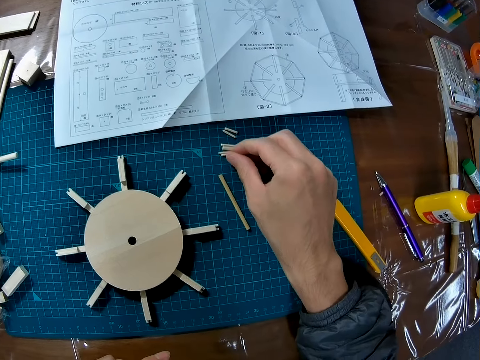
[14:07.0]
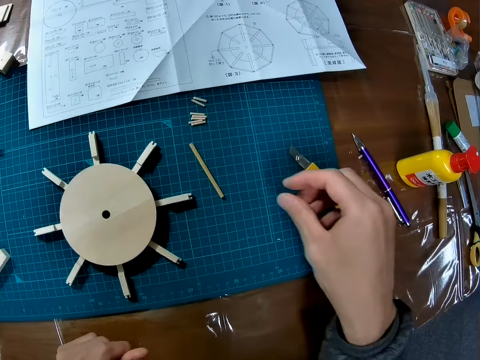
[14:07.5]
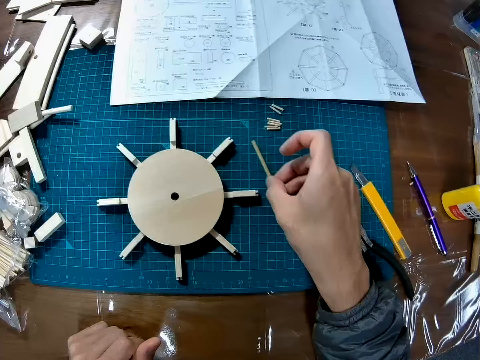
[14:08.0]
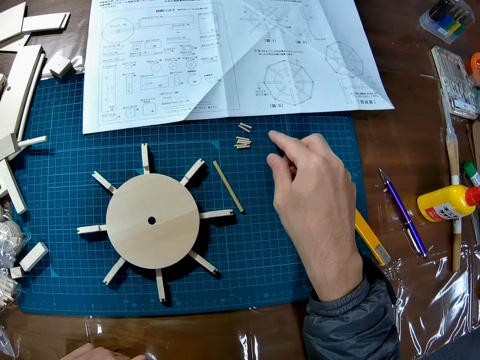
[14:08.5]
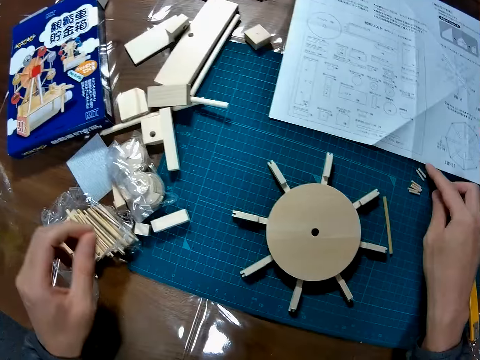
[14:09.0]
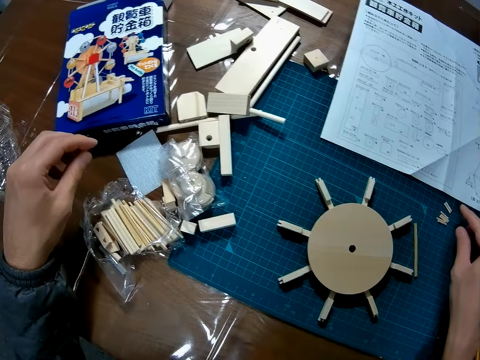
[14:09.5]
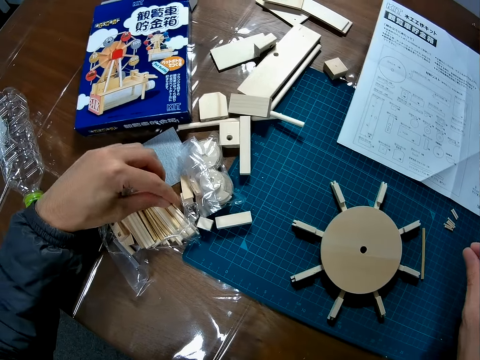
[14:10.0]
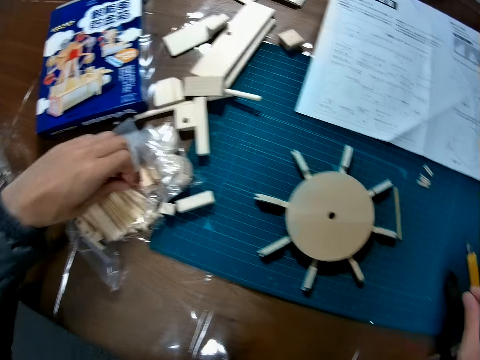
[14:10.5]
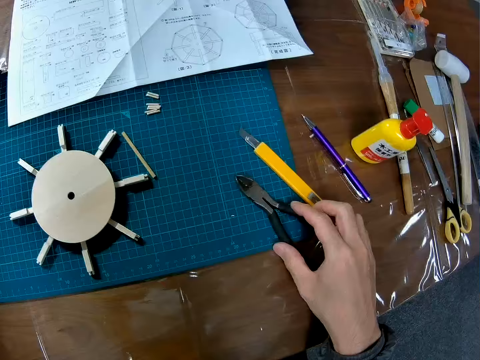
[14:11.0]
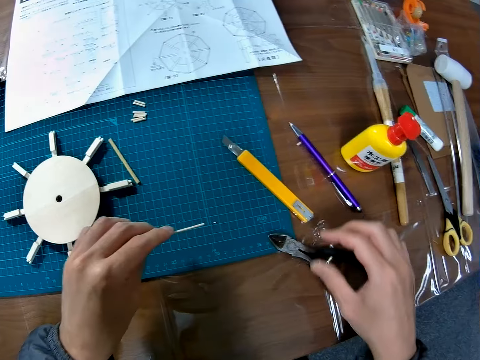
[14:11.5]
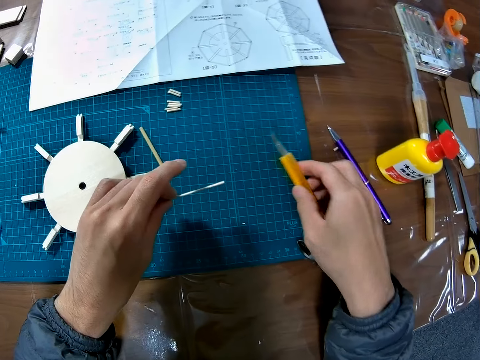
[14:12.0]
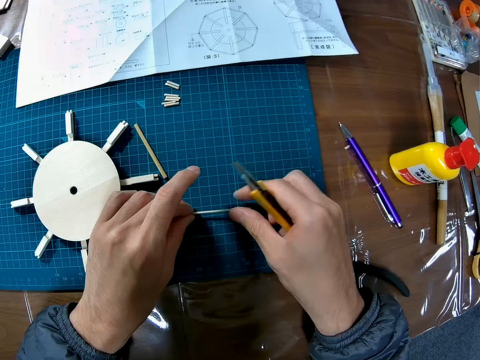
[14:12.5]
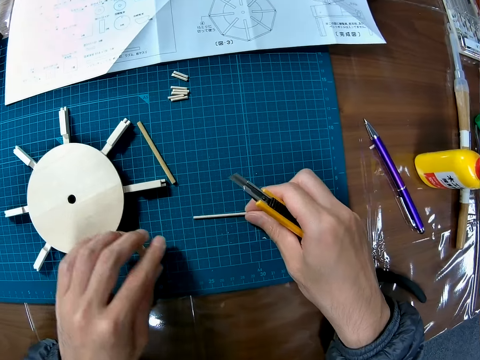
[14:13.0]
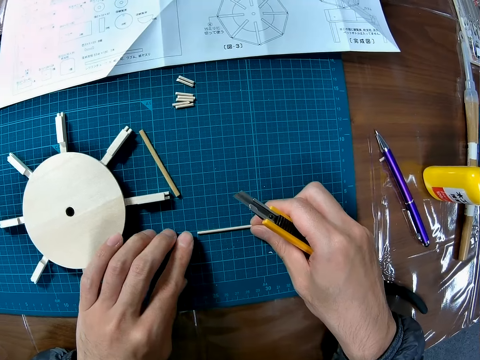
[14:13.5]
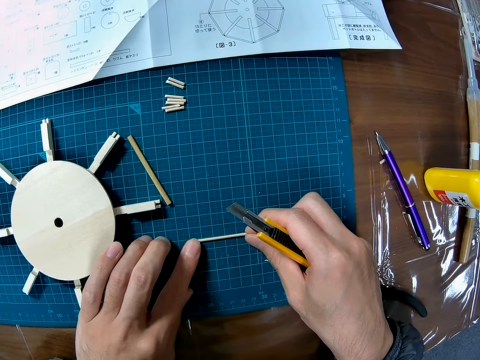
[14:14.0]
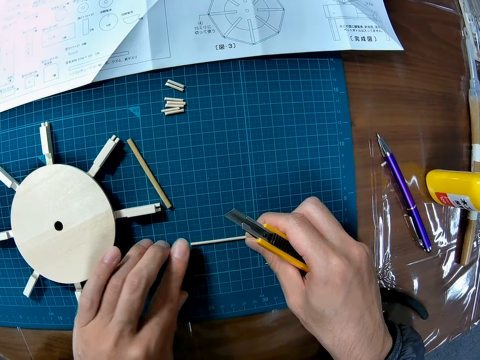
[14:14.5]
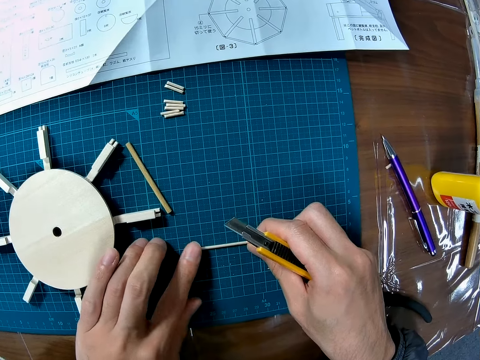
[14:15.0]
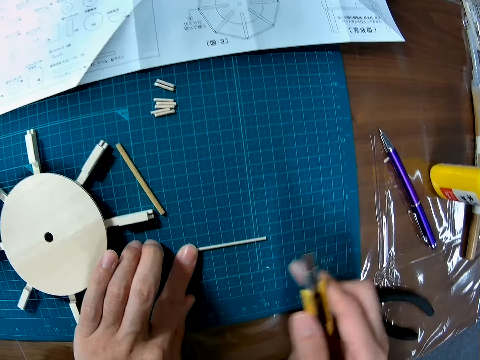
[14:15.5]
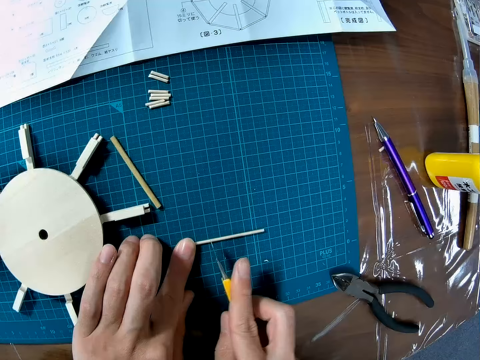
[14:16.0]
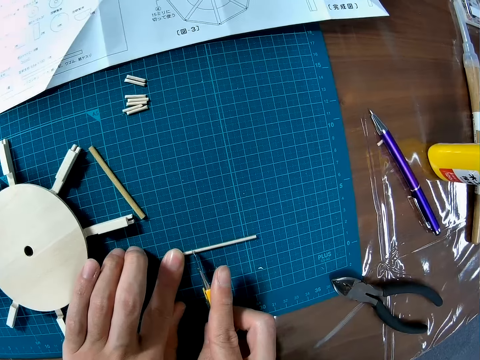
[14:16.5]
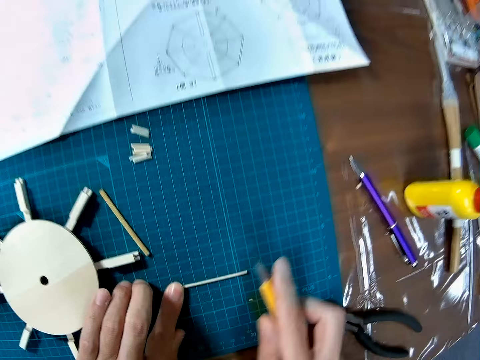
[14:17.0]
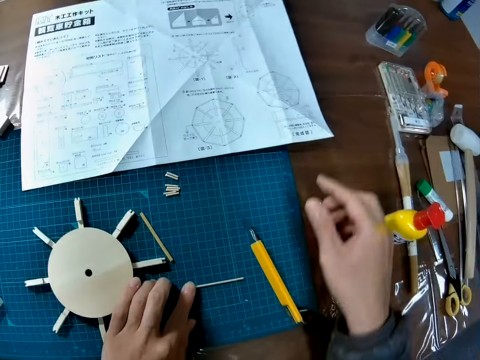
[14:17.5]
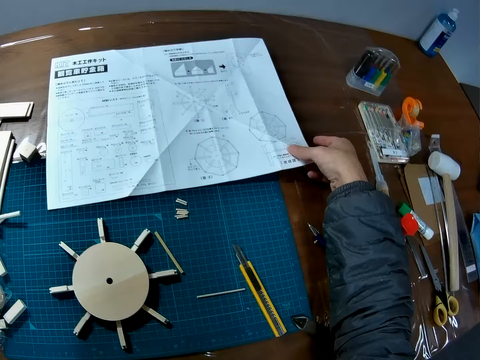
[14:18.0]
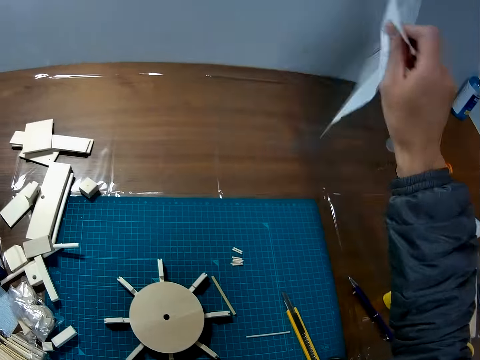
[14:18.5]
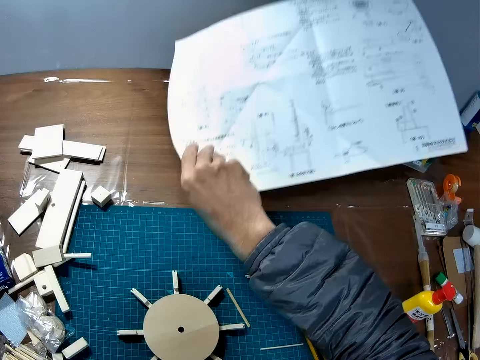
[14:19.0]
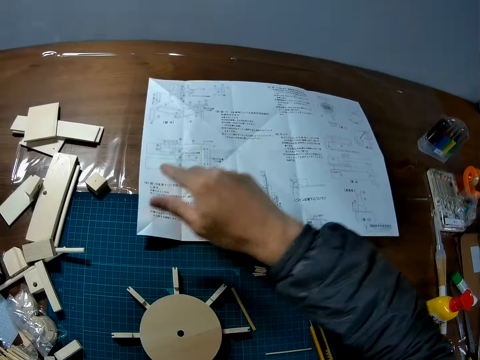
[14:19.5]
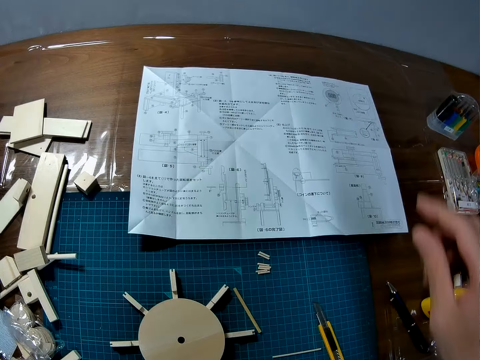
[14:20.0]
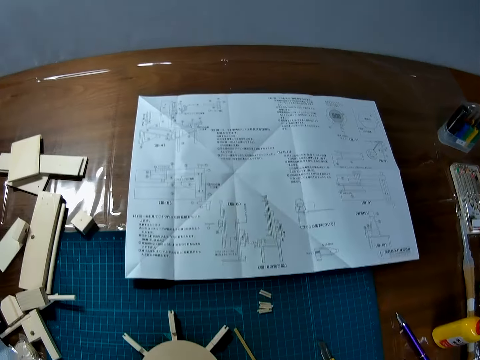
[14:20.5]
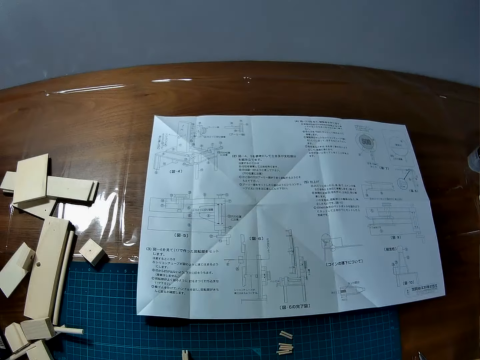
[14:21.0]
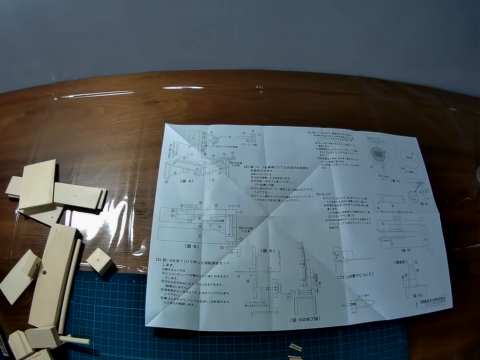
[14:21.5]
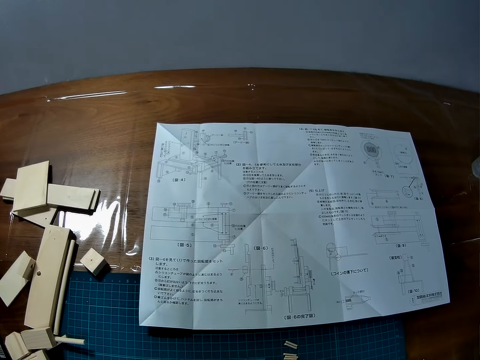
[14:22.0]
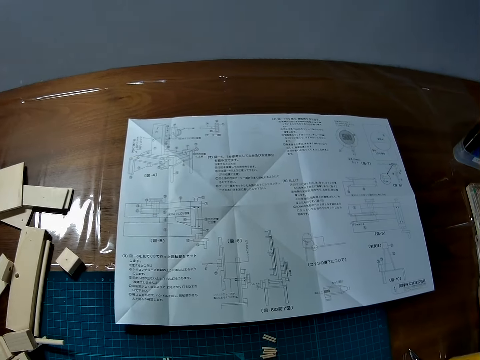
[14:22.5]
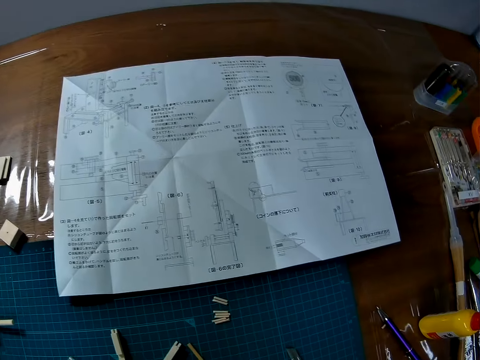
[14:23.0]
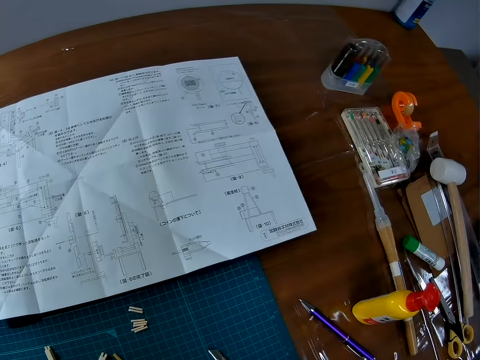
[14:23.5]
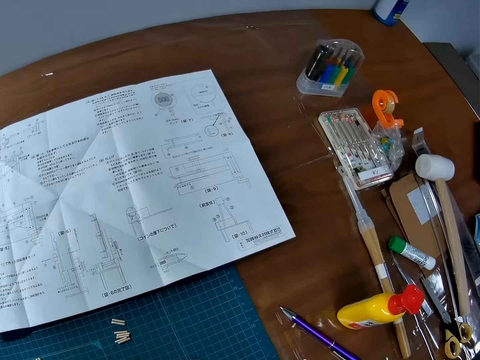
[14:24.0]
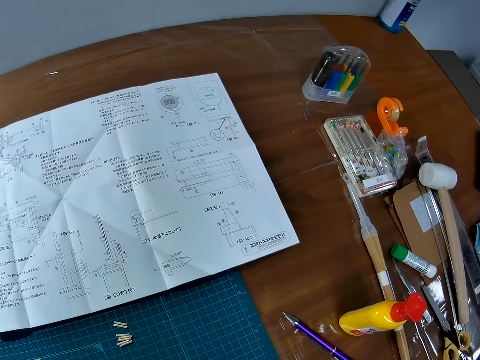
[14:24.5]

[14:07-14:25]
The camera wearer moves the piece of wood. They pick up the piece of wood on the nylon paper. They move the pliers. They pick up the retractable or utility knife from the cutting mat. They place the piece of wood on the cutting mat. They cut the piece of wood with the utility knife. They drop the retractable knife on the cutting mat. They turn a manual on the table. They pick up a manual paper. They look at the manual paper.

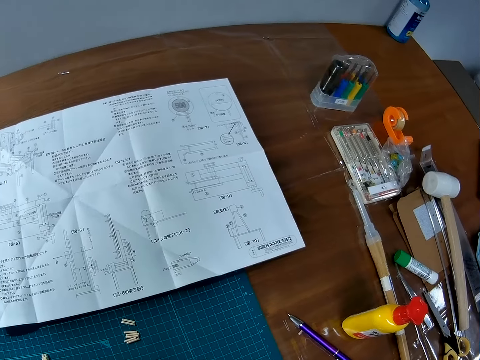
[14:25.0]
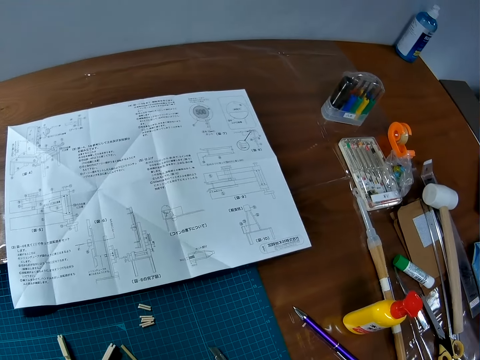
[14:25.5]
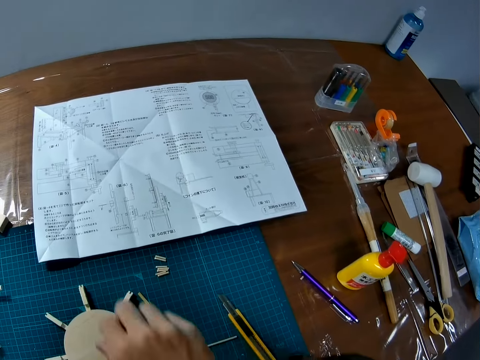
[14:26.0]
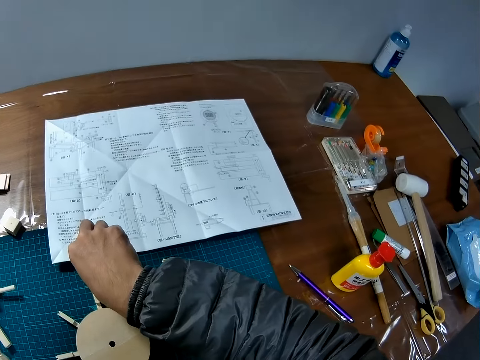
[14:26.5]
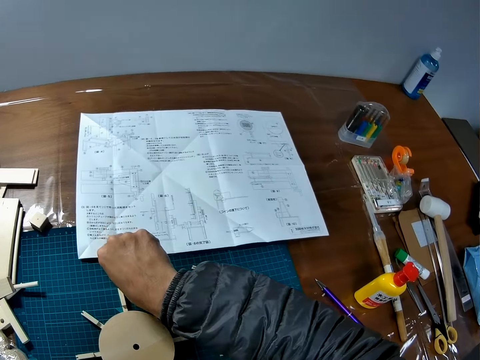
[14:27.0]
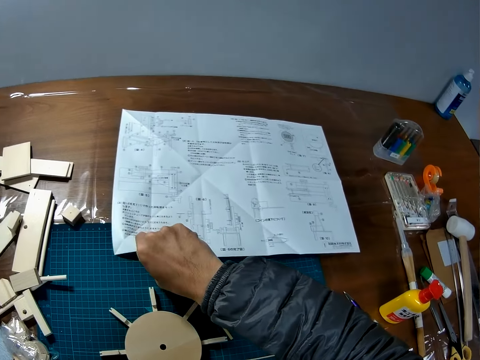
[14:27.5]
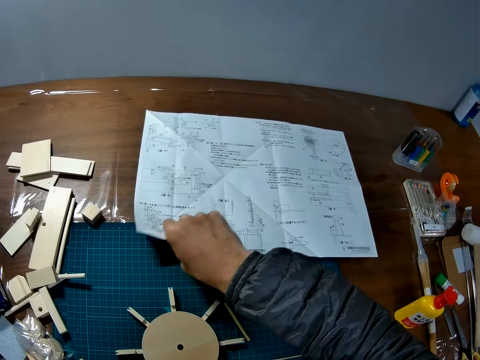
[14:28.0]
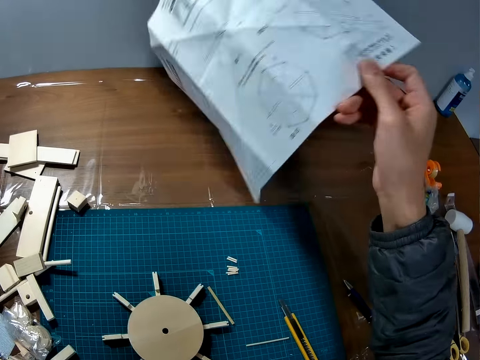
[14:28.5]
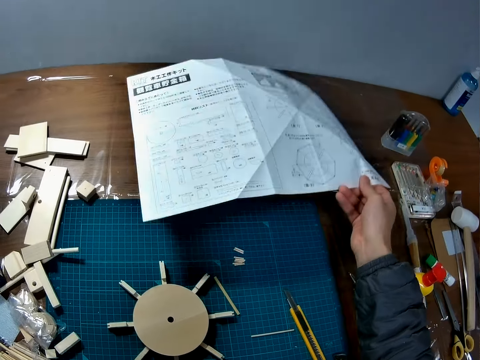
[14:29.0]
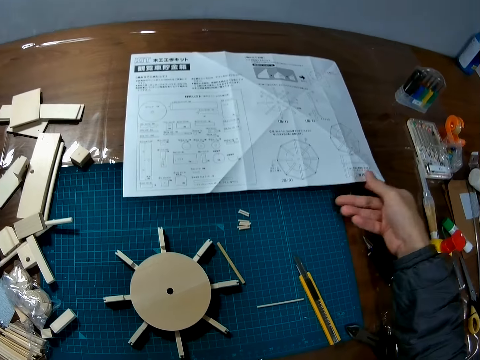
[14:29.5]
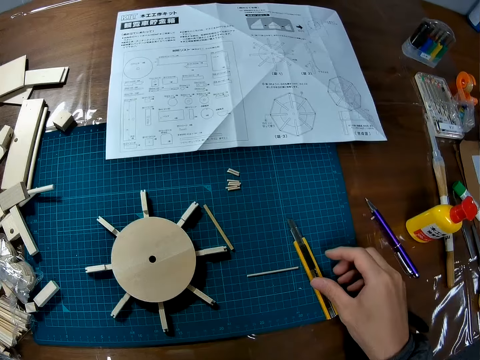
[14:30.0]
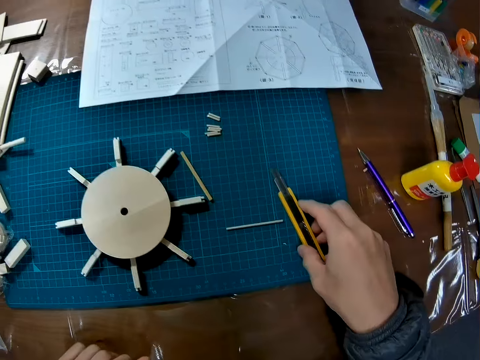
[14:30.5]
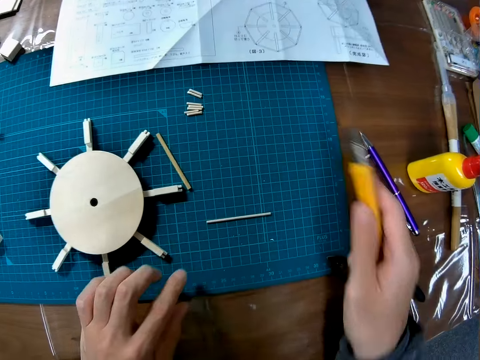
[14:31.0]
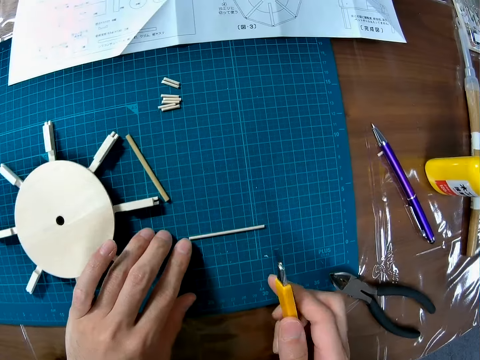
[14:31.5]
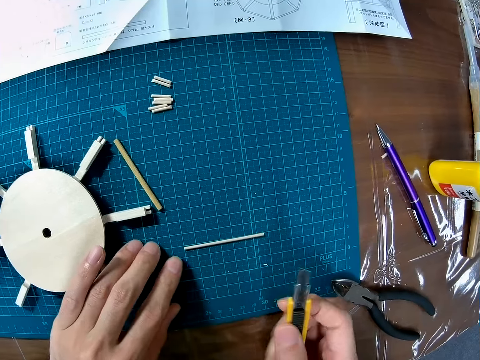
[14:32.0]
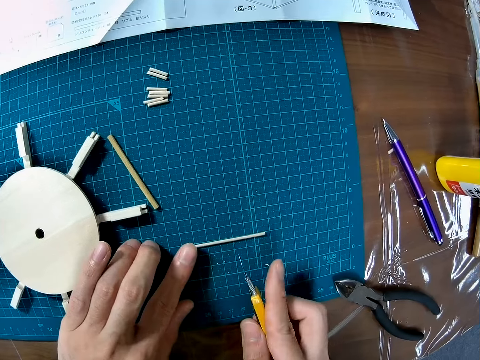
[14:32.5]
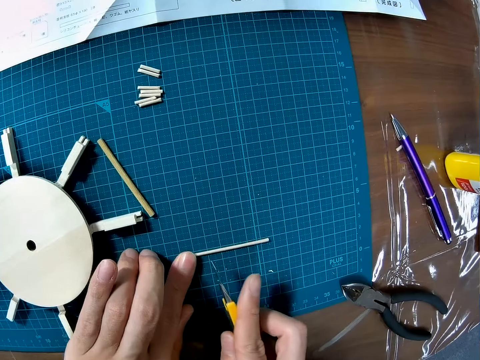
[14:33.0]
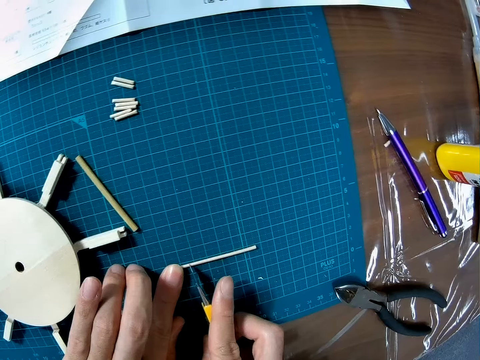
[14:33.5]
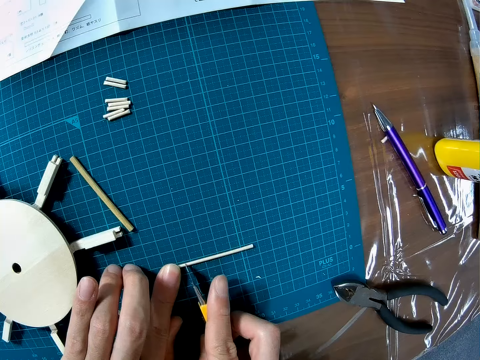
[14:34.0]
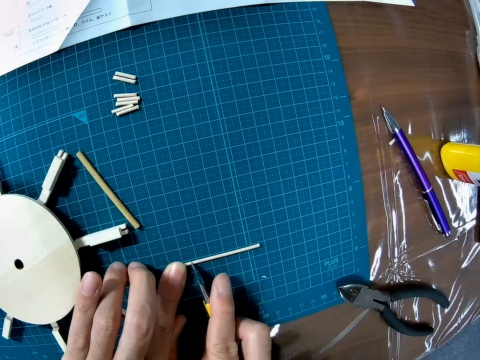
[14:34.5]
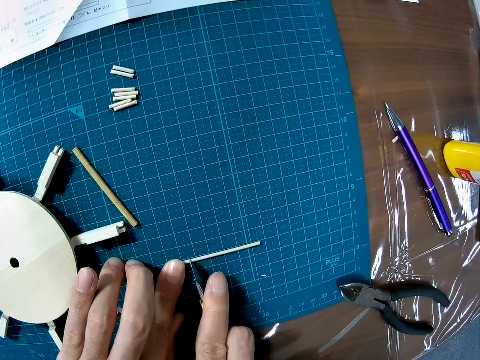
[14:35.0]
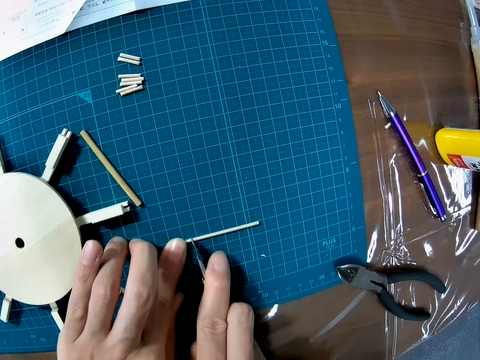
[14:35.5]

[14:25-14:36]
The camera wearer turns the manual on the table. They pick up the retractable or utility knife from the cutting mat. They cut the piece of wood using the utility knife. They make a mark on the piece of wood with the retractable knife.
